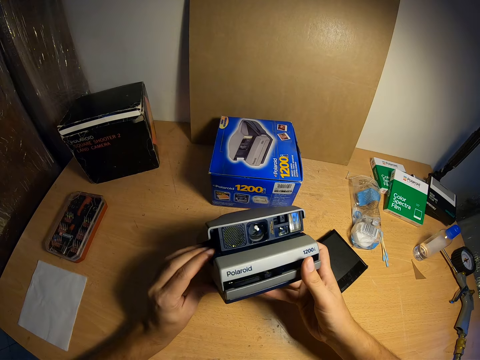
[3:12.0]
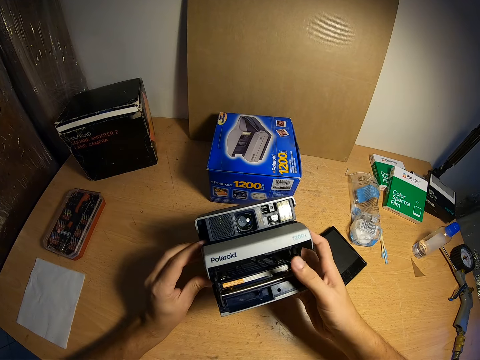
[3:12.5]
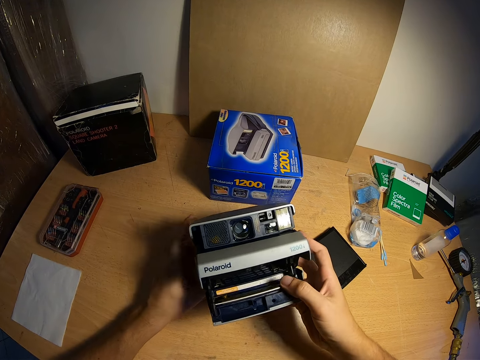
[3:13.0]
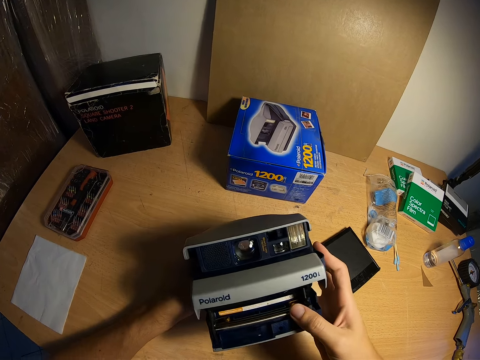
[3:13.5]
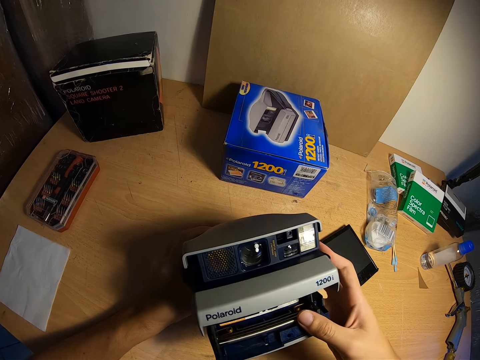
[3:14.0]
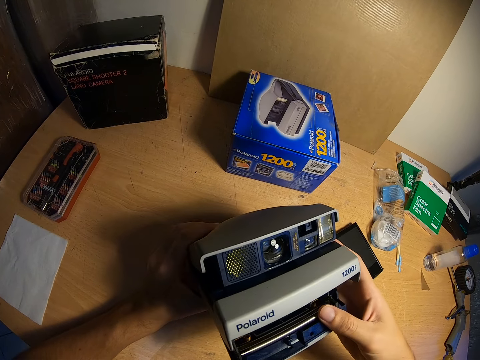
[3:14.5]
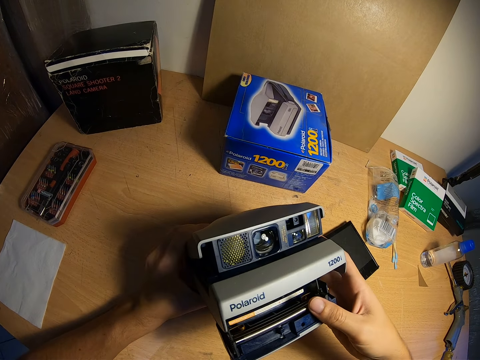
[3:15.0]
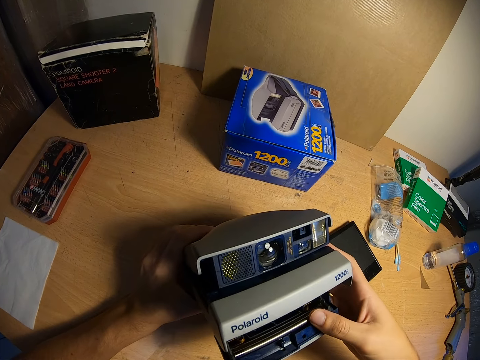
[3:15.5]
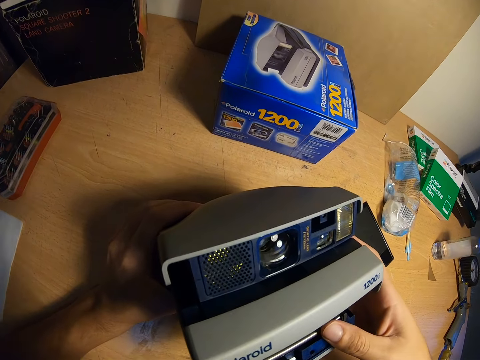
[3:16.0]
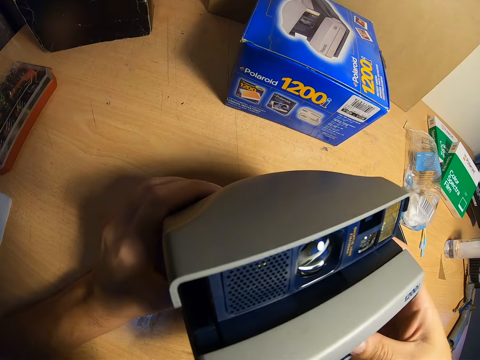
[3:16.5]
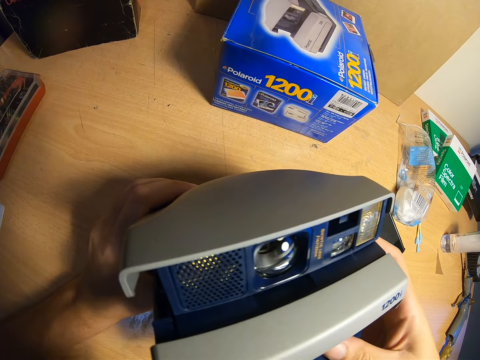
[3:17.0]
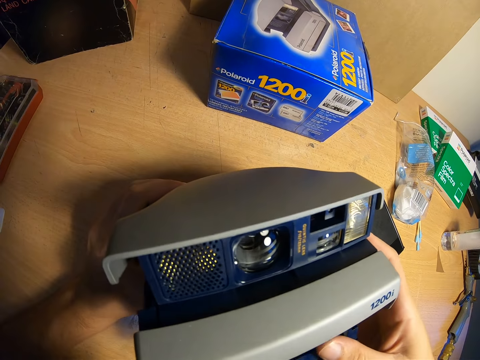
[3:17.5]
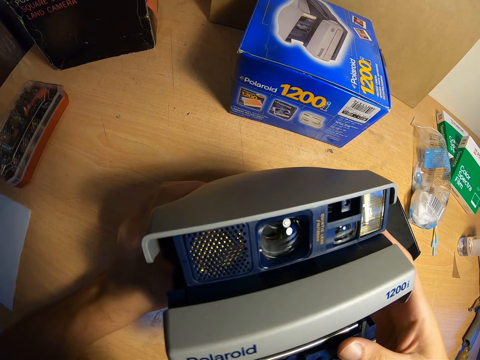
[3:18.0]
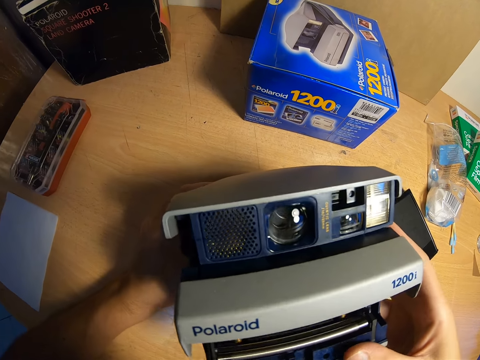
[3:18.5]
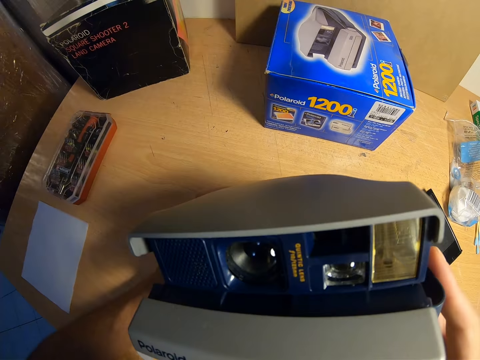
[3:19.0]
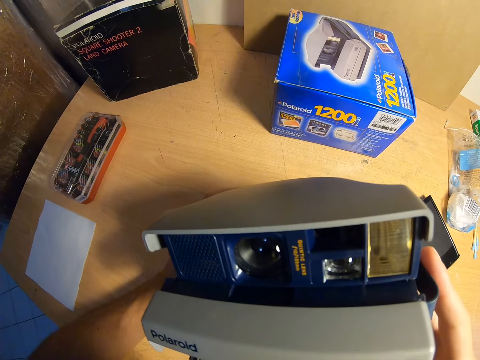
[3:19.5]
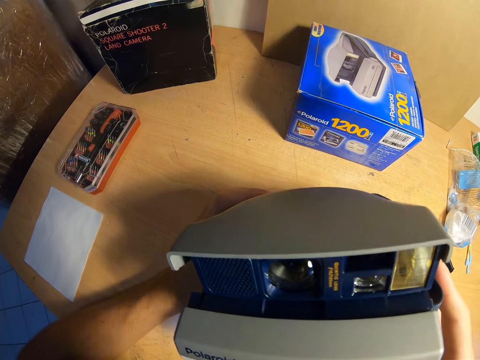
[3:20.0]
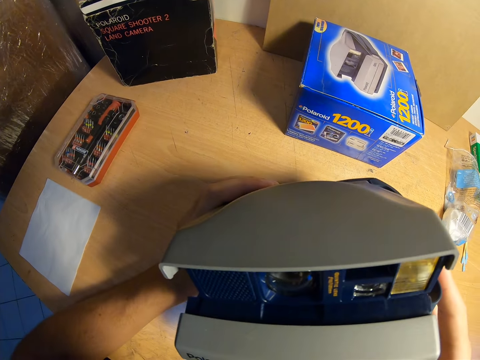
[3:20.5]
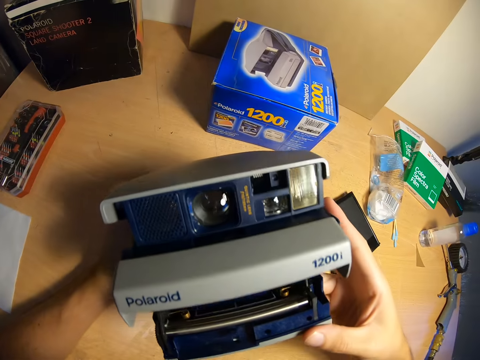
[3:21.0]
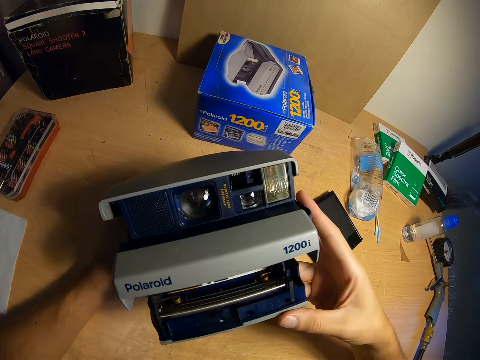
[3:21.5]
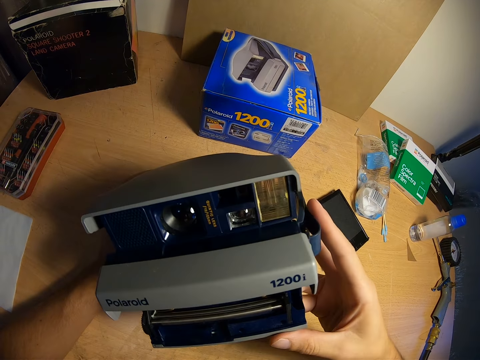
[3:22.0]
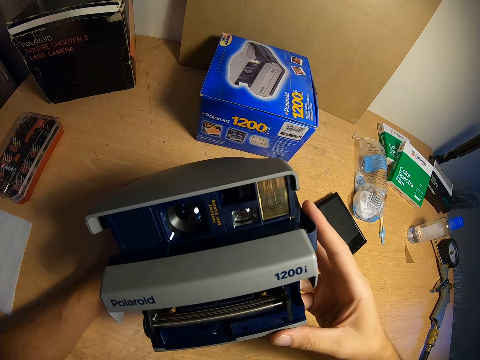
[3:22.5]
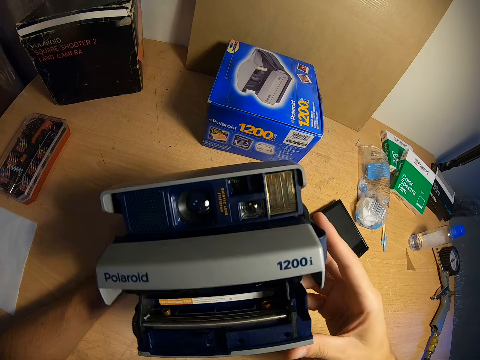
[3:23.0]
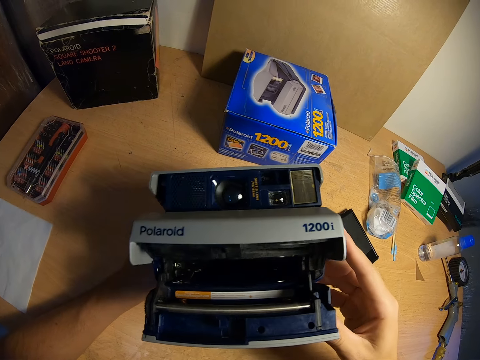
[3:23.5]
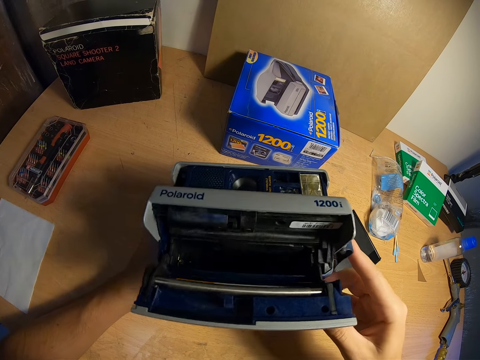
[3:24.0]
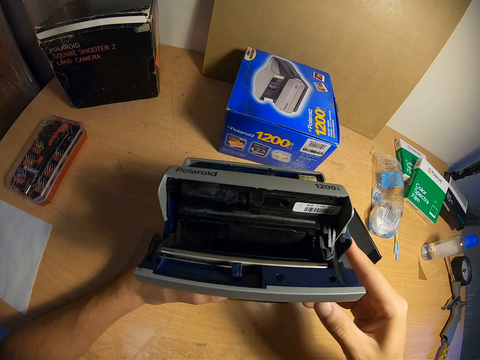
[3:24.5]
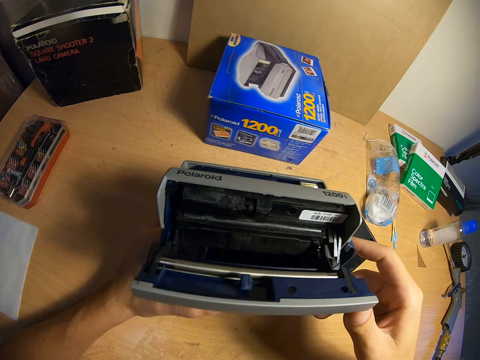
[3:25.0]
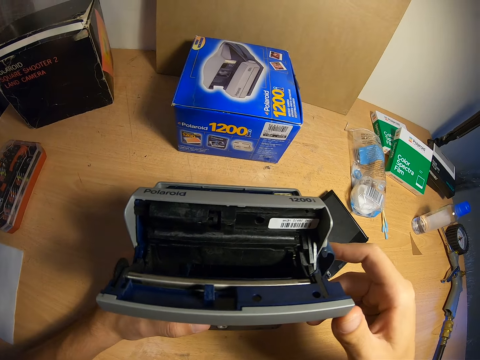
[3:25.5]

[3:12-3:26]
The camera wearer opens the lower part of the camera. He moves the camera towards his face. He looks into the camera. He moves the camera farther from his face. He turns the camera.

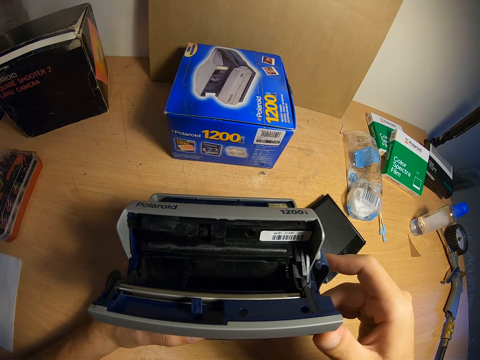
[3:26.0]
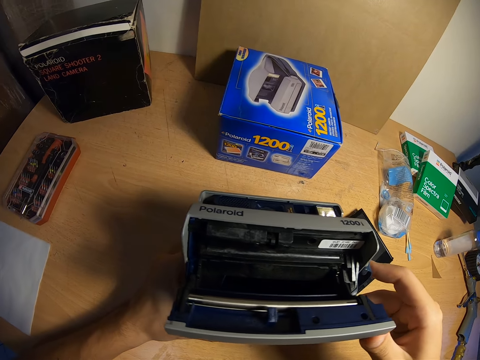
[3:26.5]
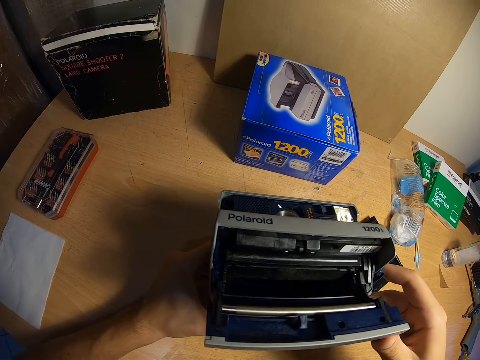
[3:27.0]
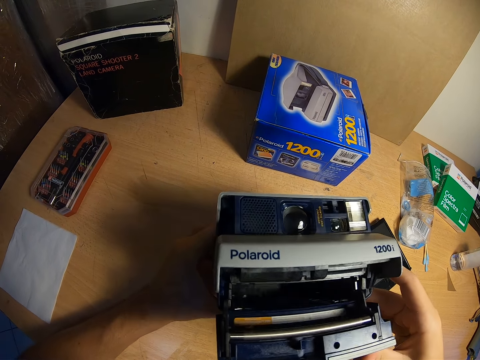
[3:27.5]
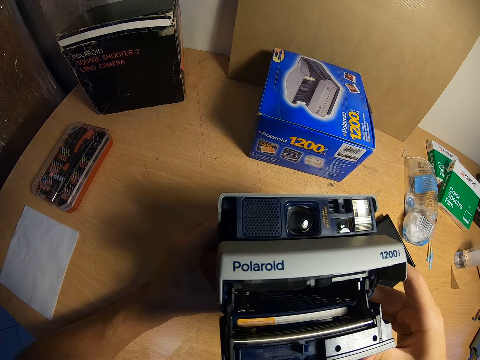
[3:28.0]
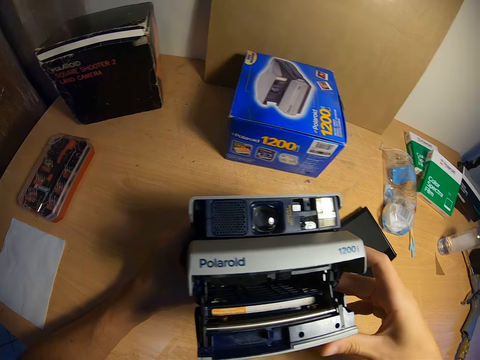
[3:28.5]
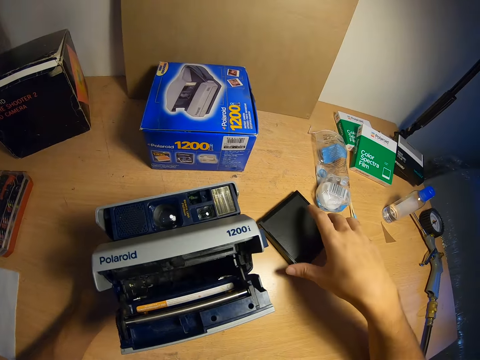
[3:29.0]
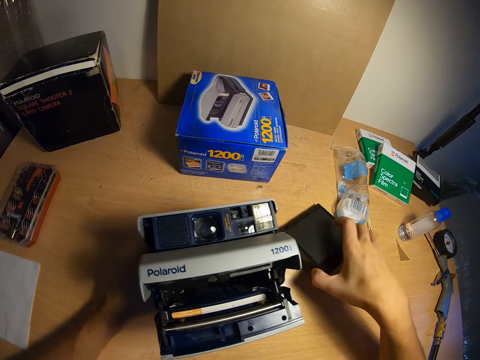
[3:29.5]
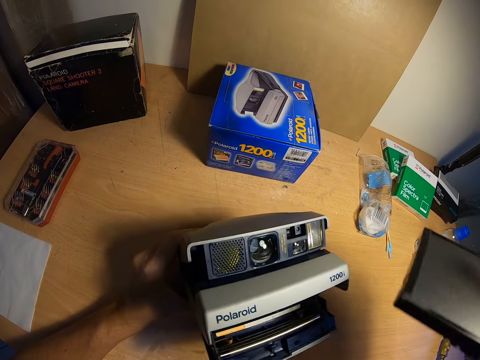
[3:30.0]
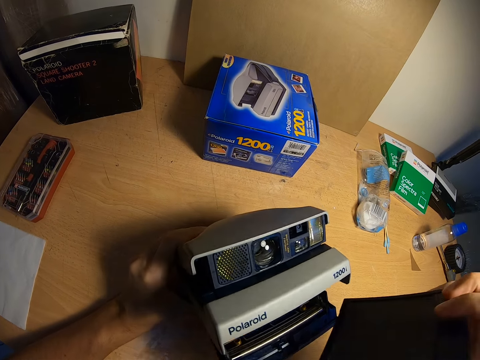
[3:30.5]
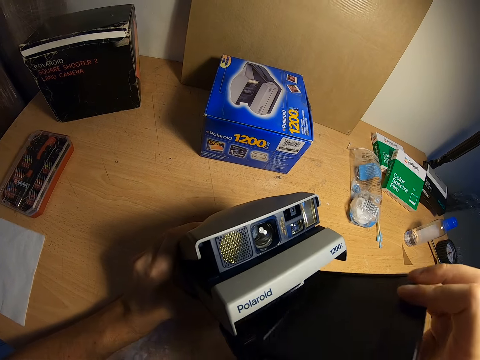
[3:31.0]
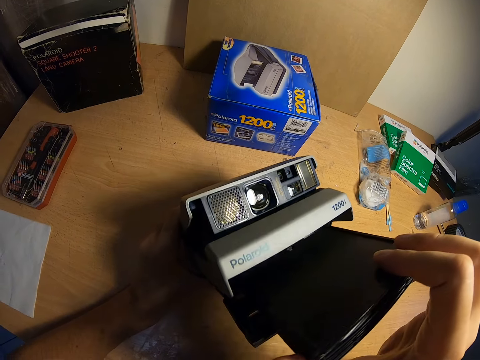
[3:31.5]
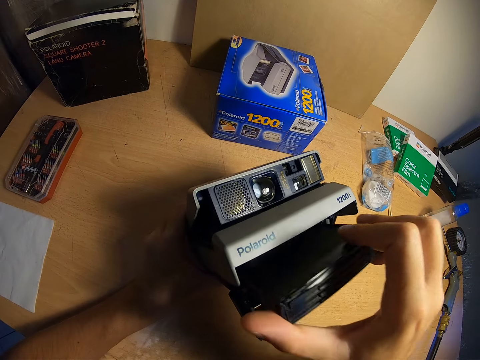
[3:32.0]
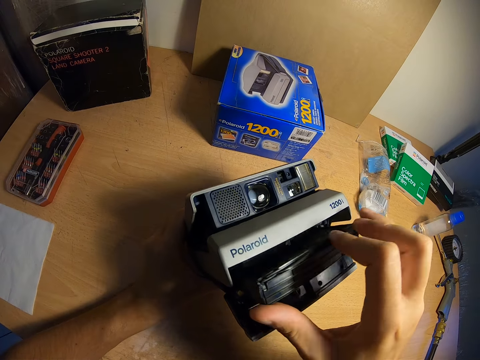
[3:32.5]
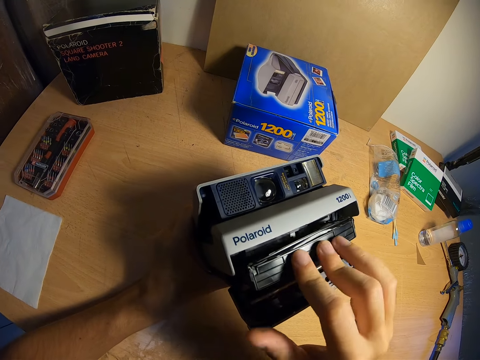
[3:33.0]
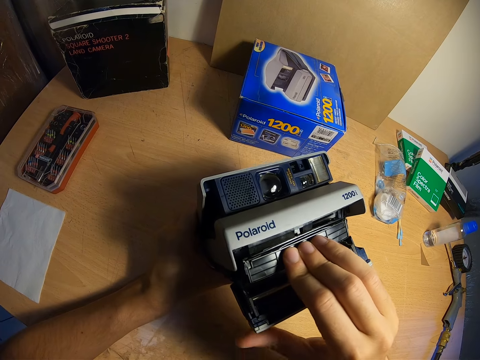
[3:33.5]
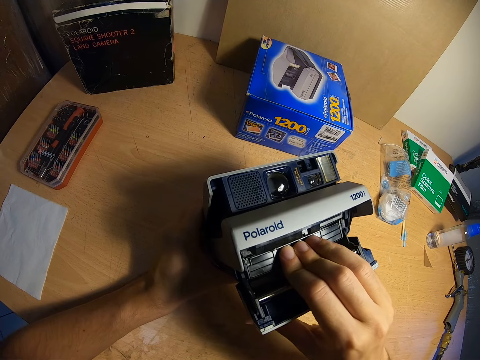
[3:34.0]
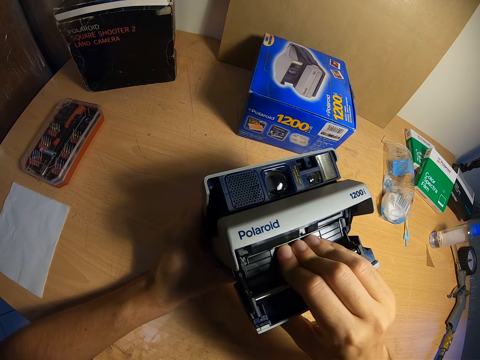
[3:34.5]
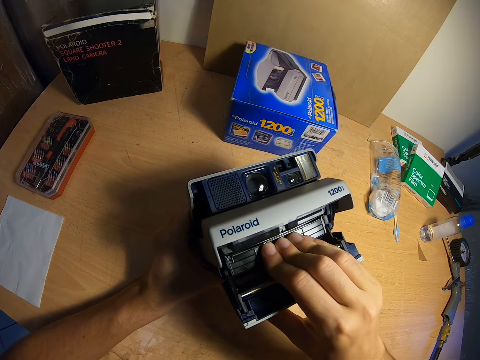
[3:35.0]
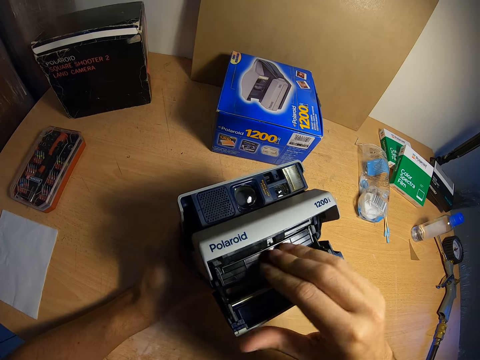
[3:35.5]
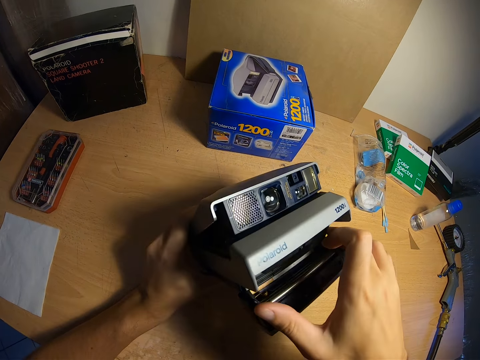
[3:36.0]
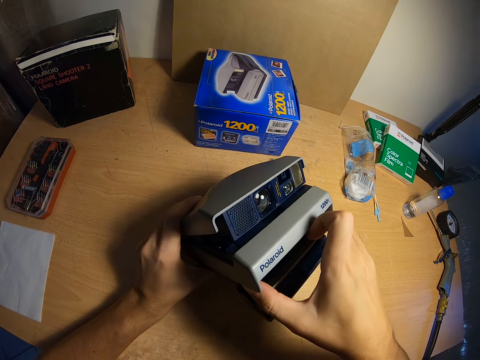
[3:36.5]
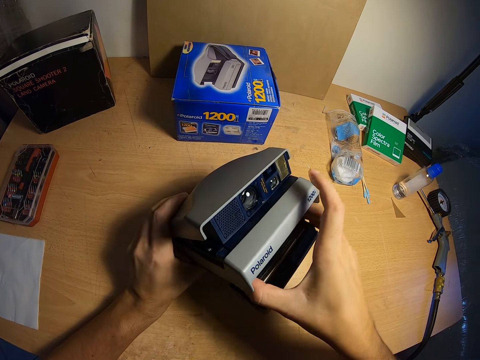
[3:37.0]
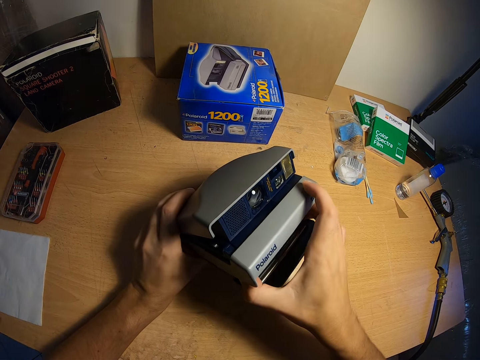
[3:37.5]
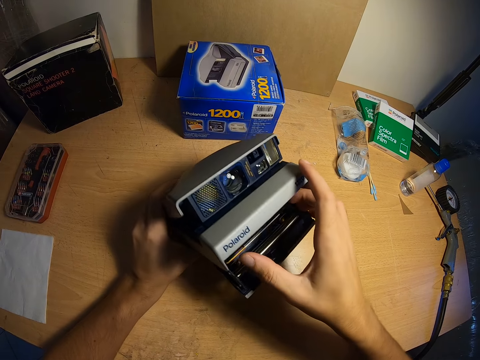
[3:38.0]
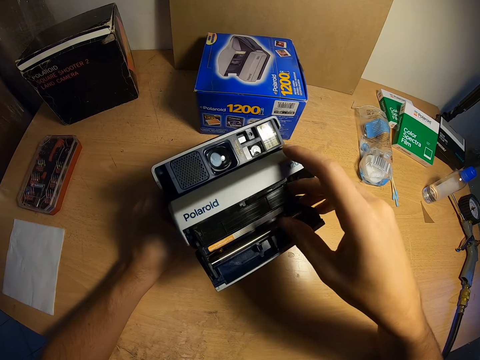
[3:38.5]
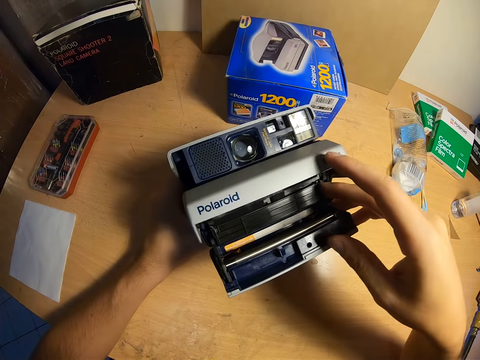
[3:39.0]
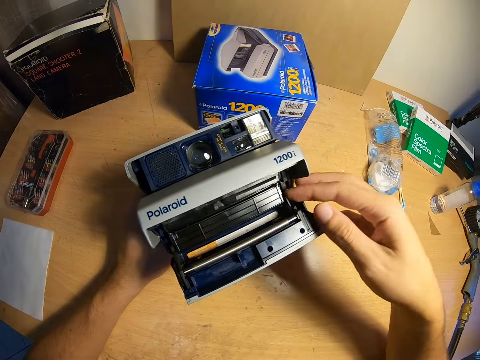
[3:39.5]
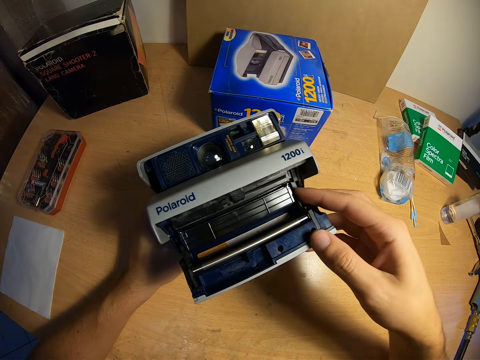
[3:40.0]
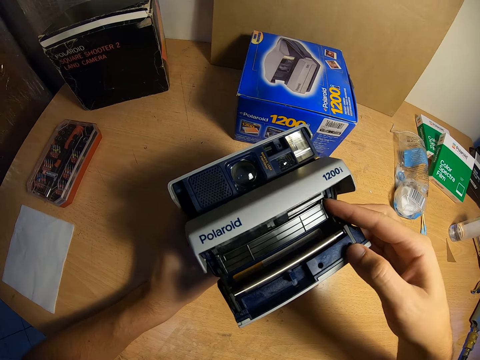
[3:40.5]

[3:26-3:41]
The camera wearer removes his right hand from the camera. He picks up the cartridge or film from the table with his right hand. He inserts the cartridge into the camera with his right hand. He fixes the film in the camera. He handles the cartridge in the camera with his right hand.
